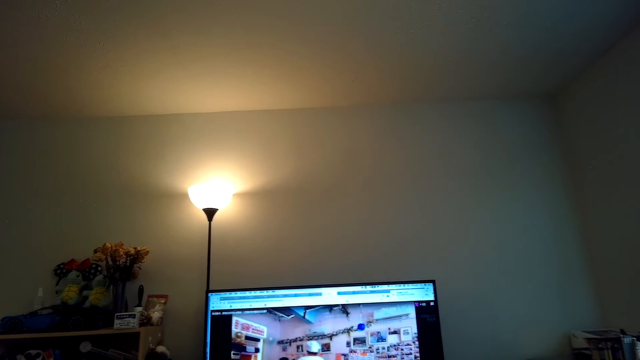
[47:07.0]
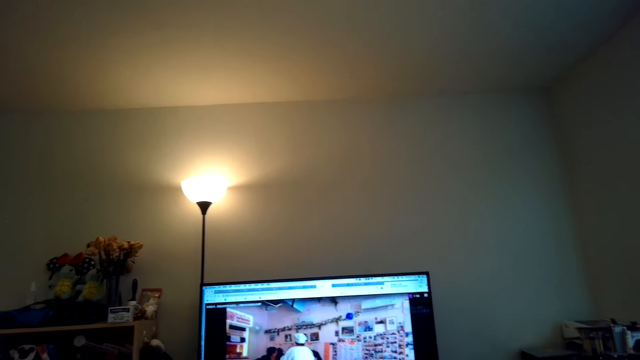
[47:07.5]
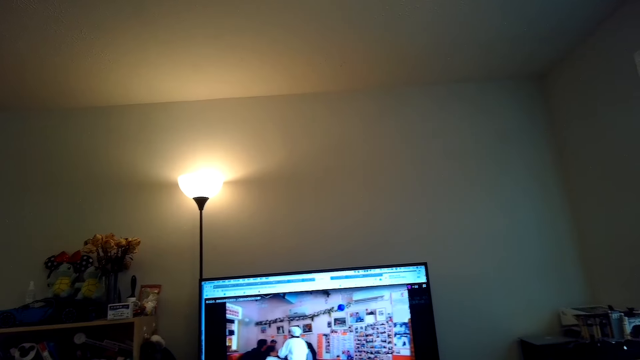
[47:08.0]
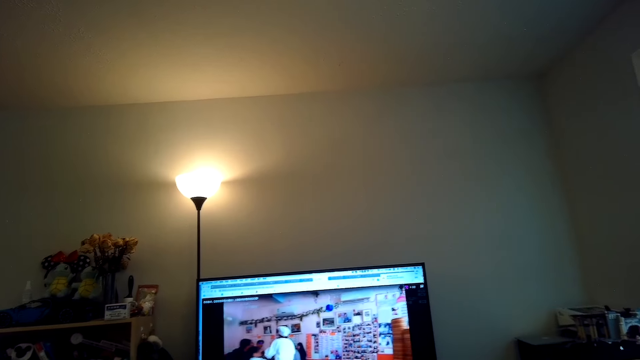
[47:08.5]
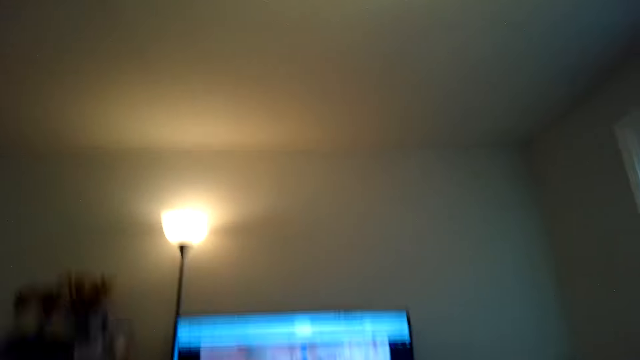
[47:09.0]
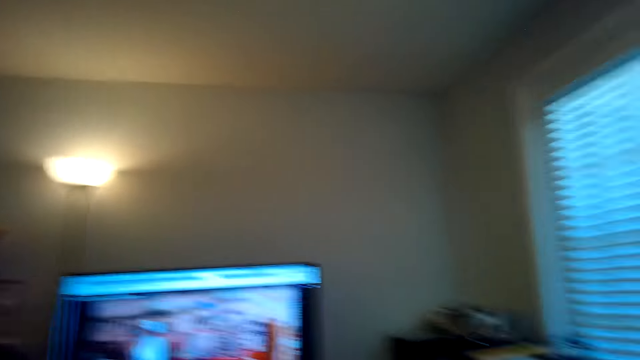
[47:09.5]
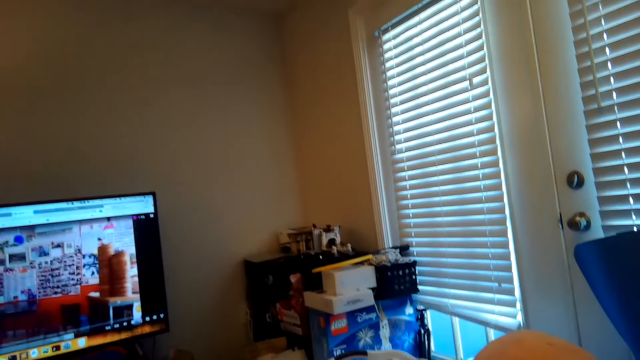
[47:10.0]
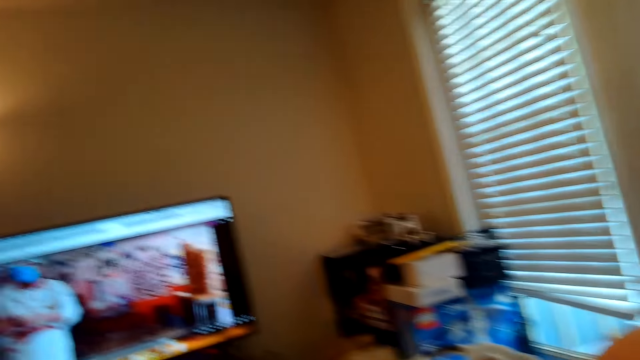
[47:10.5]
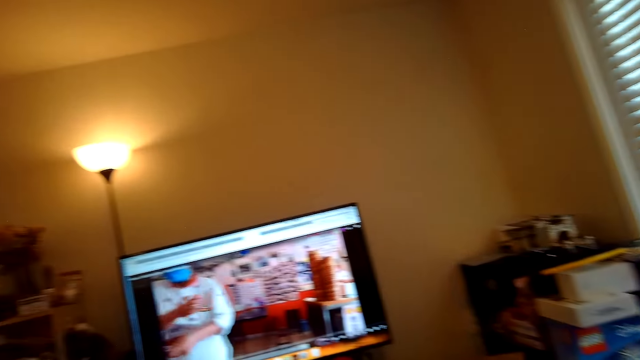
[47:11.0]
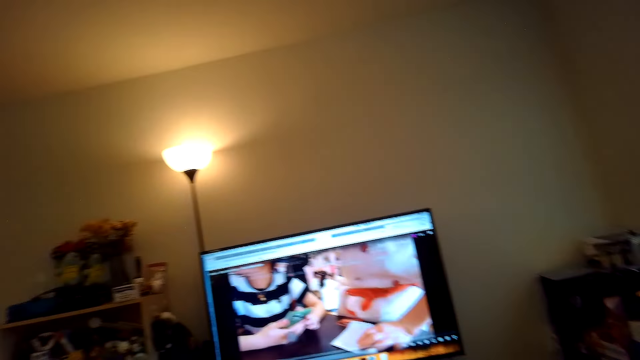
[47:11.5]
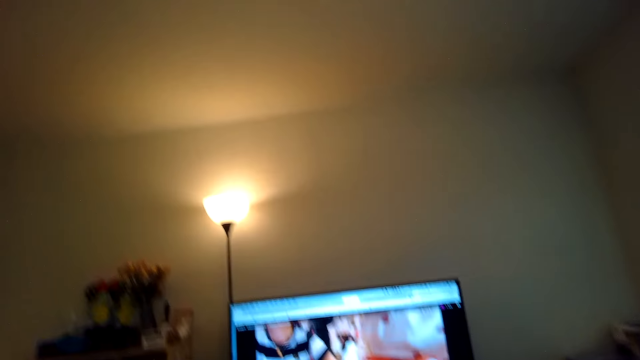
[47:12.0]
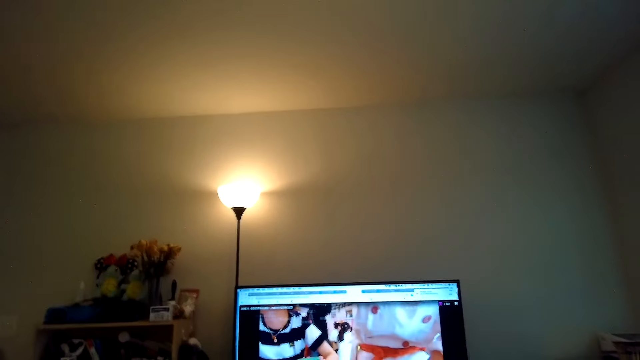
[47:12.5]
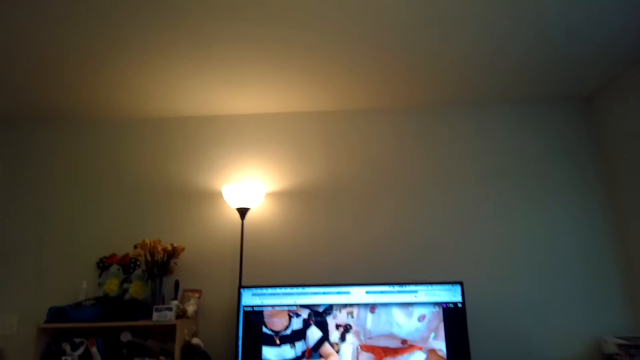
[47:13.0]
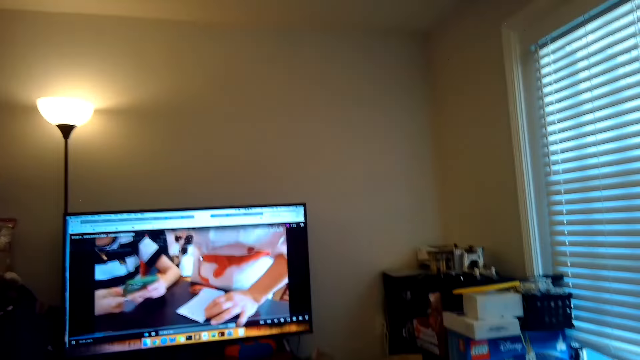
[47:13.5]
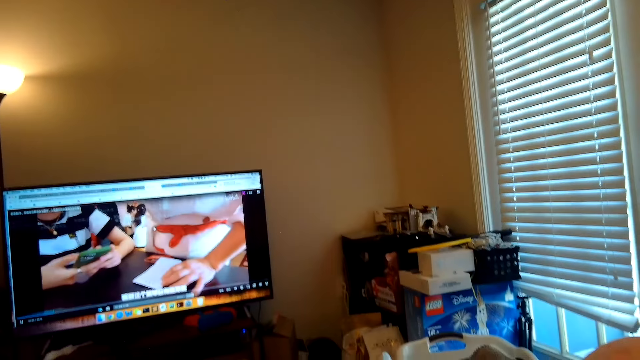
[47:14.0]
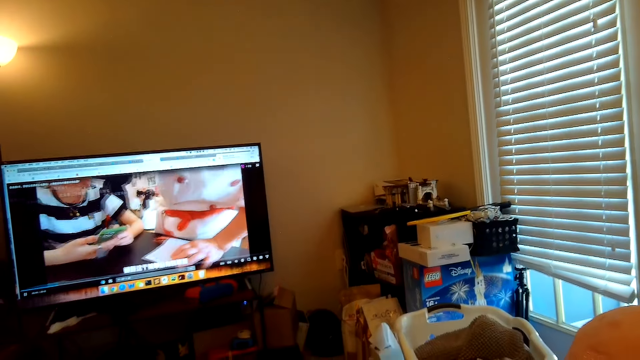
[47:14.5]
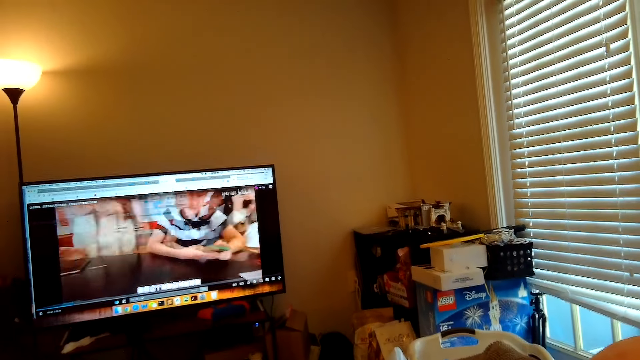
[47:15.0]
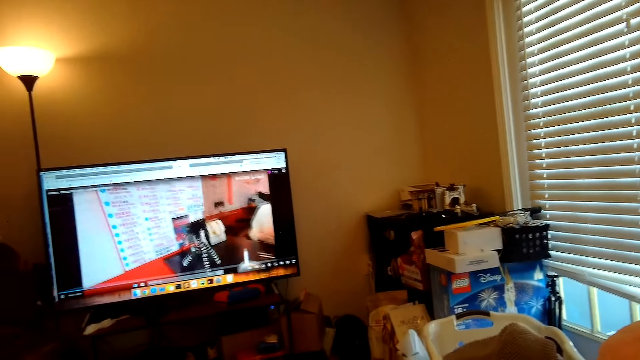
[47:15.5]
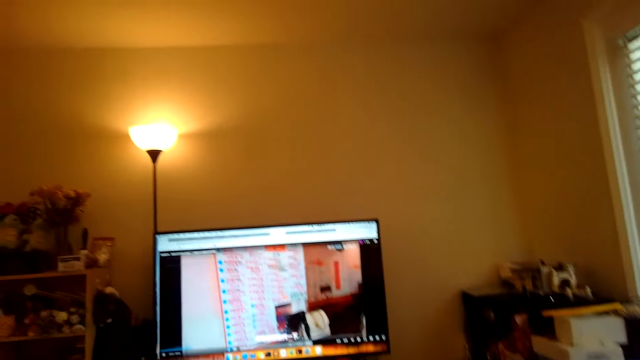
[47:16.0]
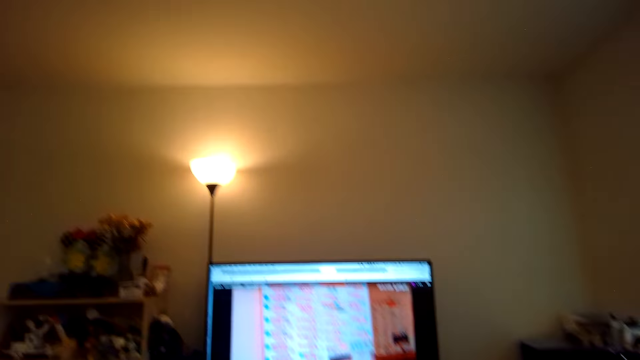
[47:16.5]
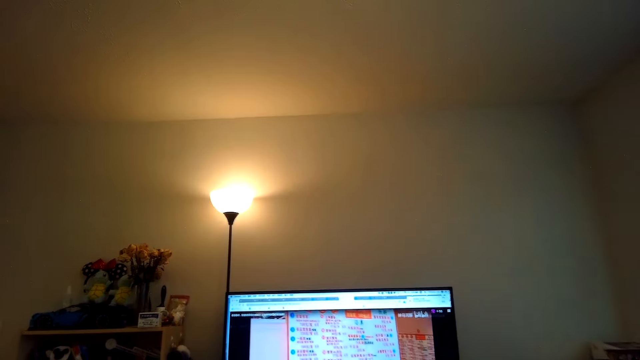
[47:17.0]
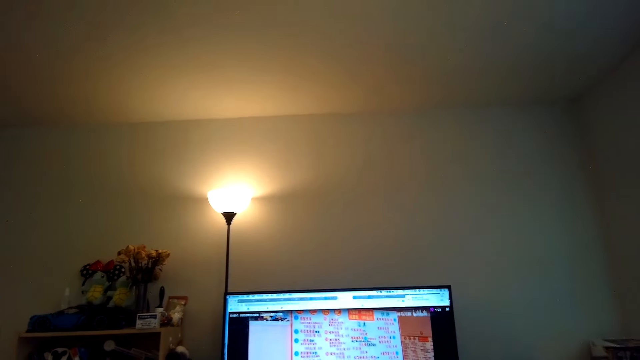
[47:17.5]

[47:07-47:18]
The camera wearer talks. They look around. They watch the TV. A person talks.

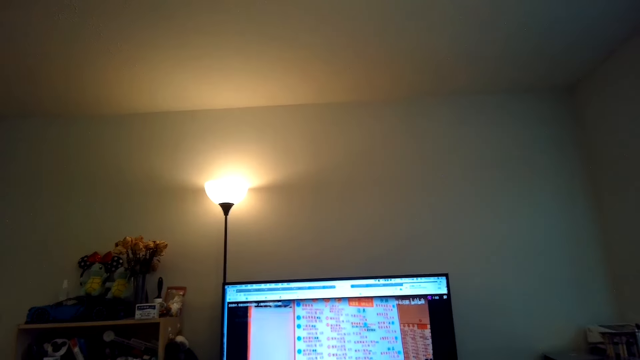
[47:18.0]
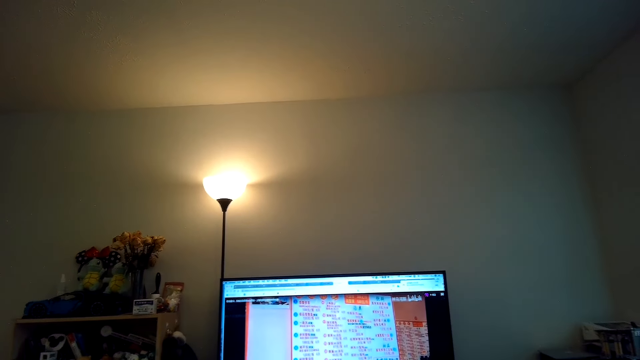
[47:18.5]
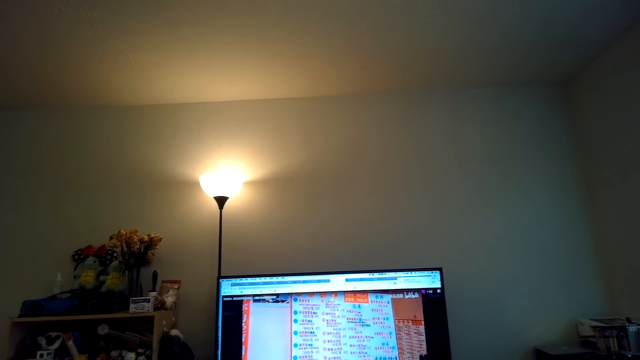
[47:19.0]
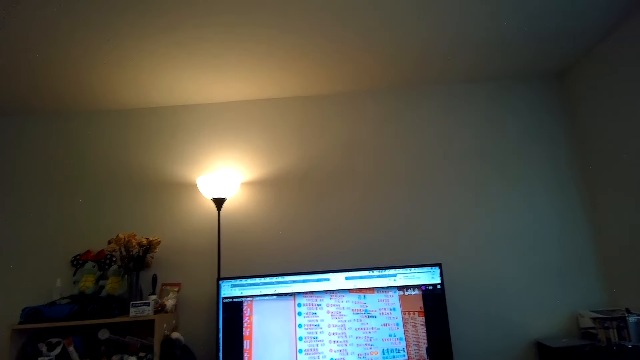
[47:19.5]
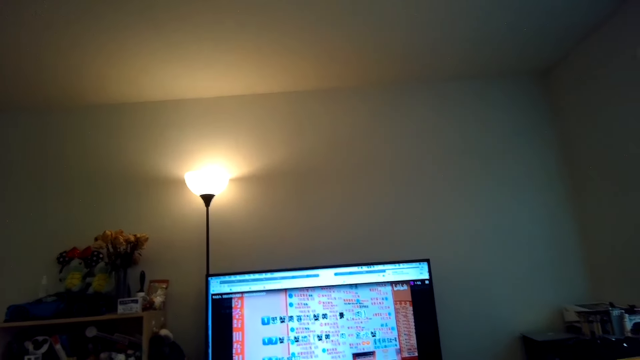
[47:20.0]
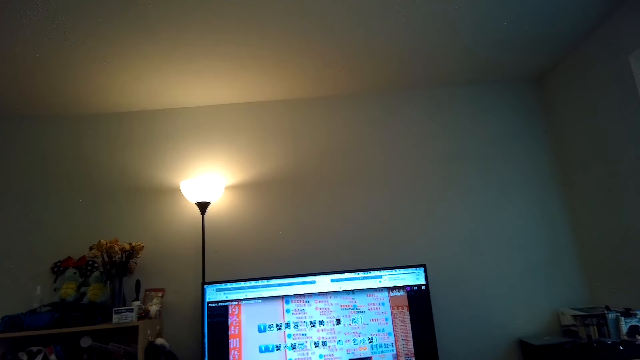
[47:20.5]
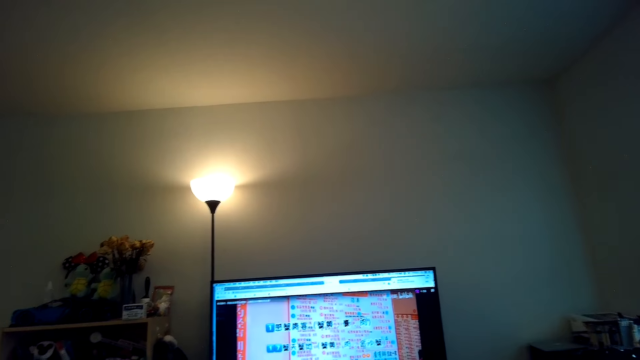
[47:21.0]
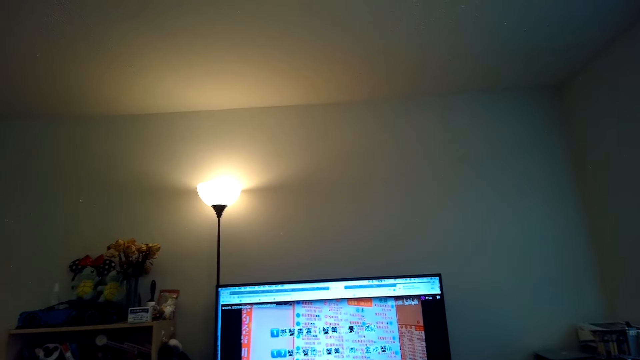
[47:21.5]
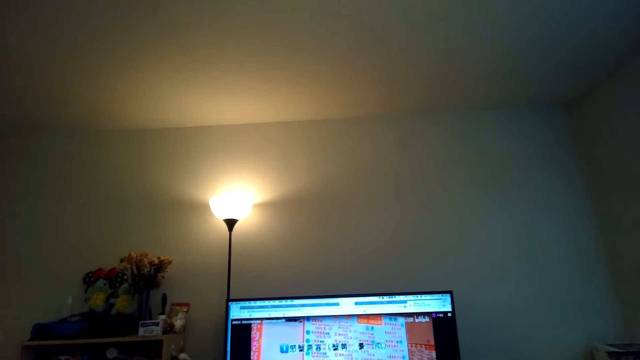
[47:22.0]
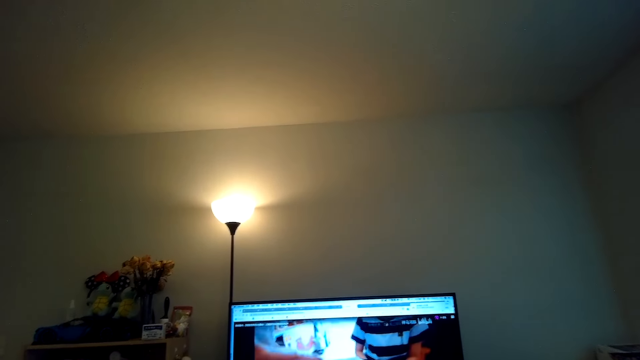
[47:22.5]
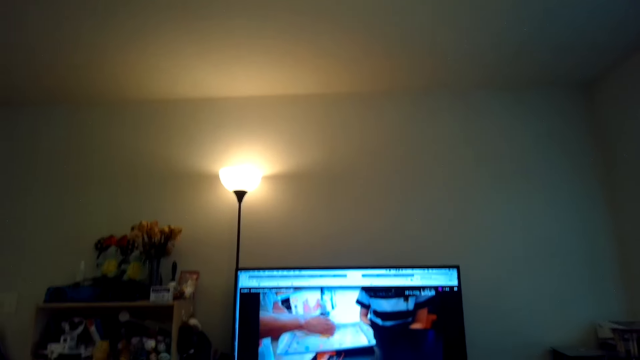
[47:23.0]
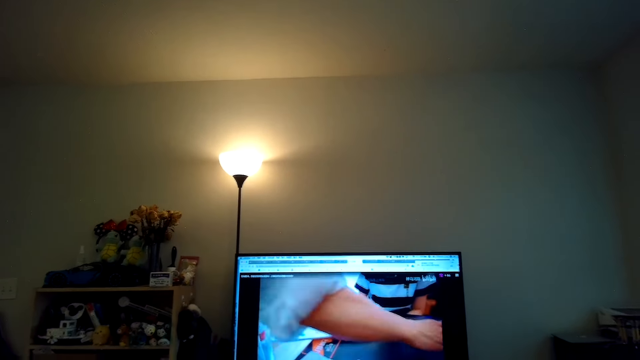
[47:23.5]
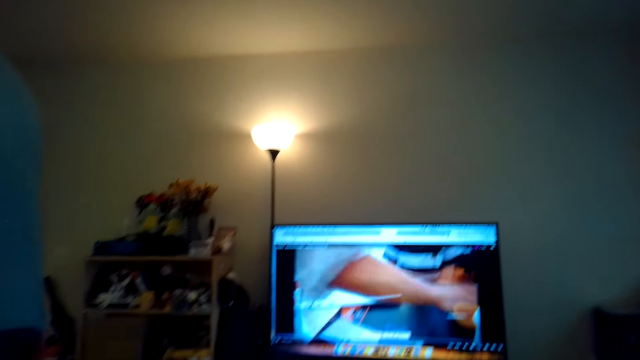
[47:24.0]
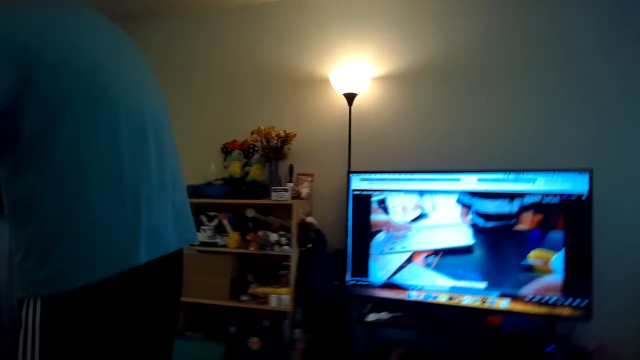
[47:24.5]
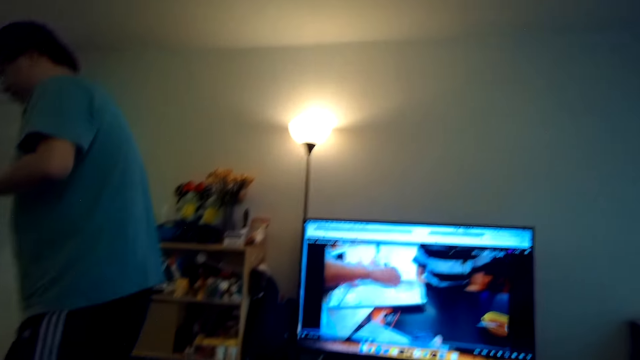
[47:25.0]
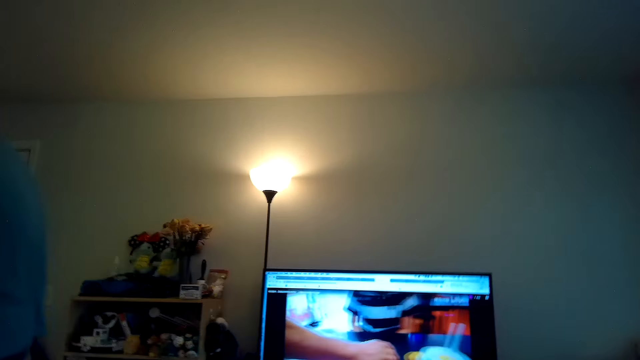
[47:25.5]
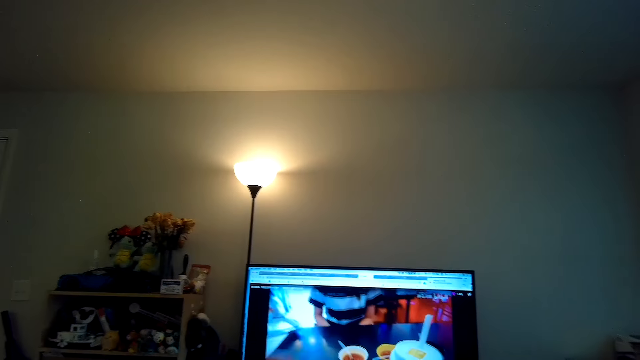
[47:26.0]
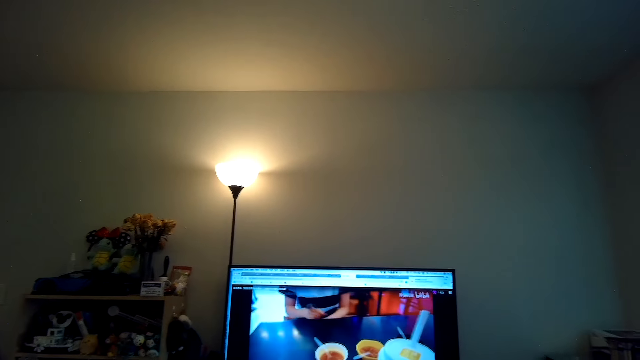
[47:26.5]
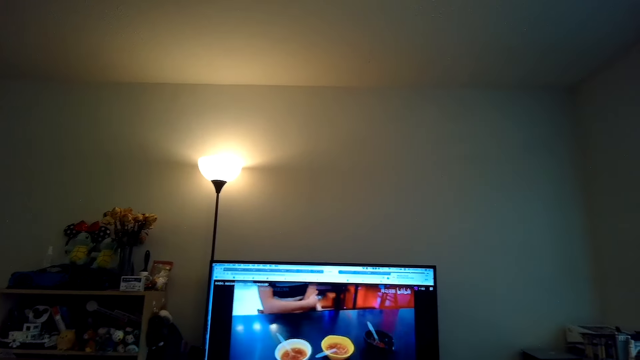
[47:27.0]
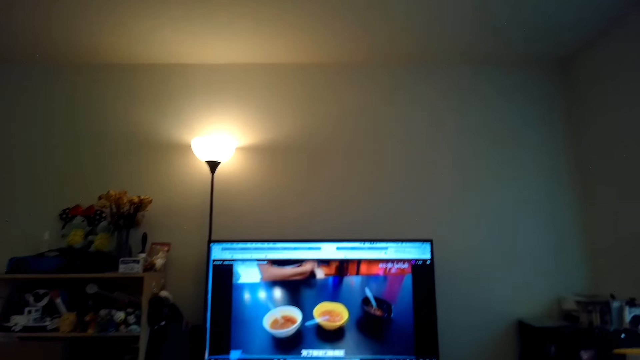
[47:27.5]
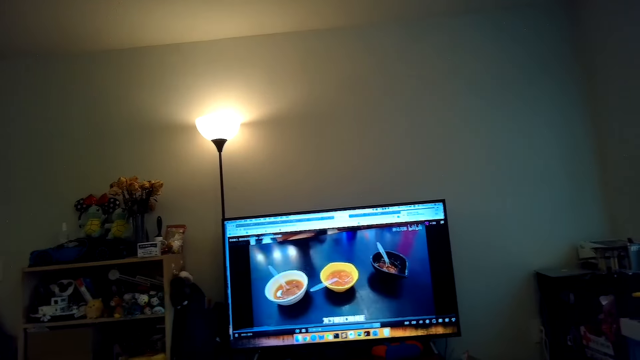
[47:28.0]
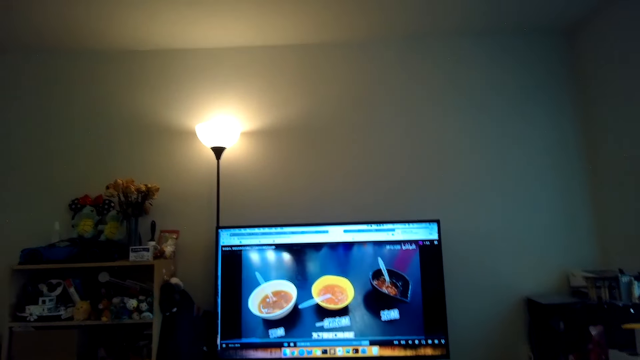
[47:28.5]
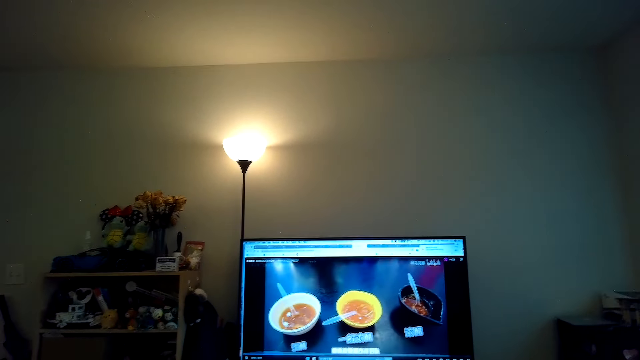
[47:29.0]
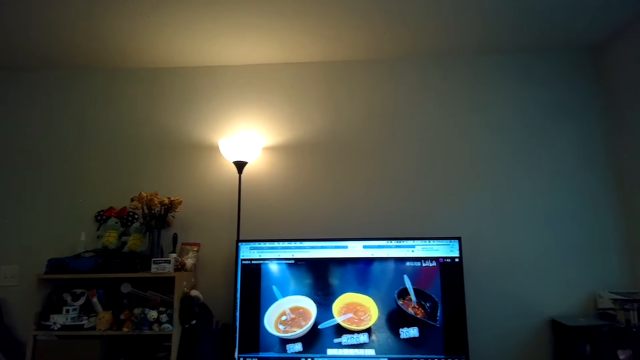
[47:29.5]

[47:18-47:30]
The camera wearer talks. A person walks on the floor. The camera wearer looks at the television.
